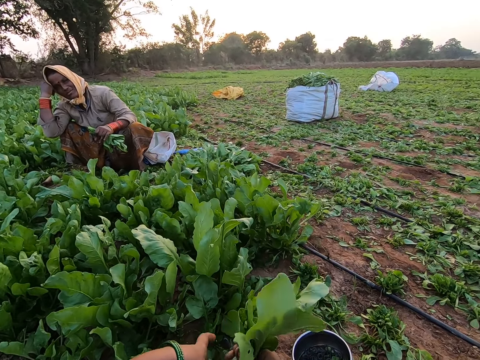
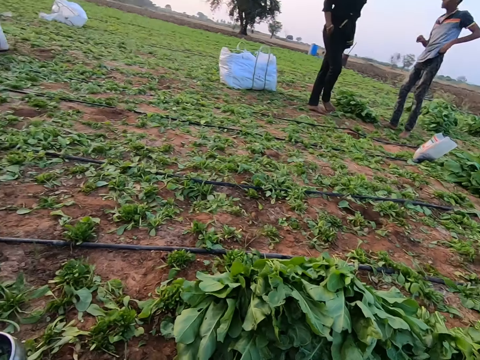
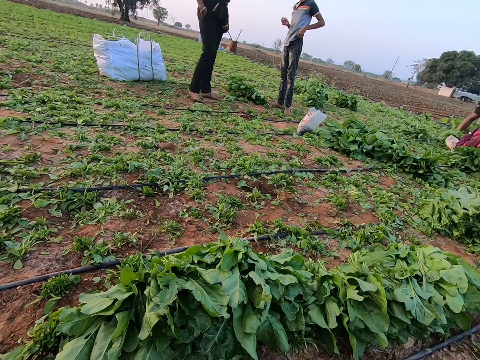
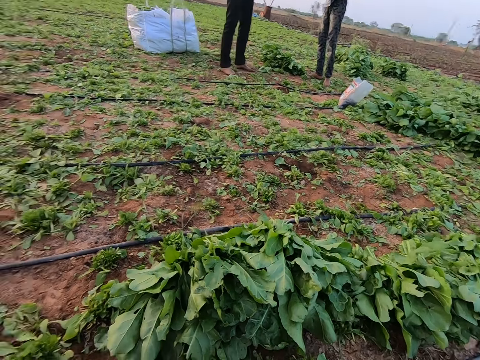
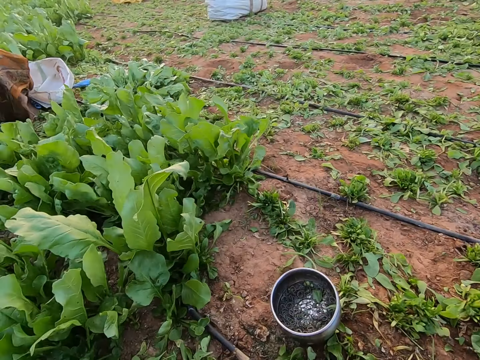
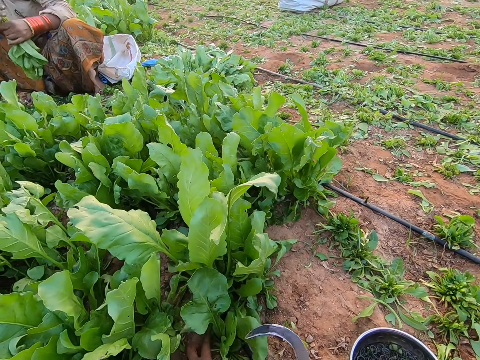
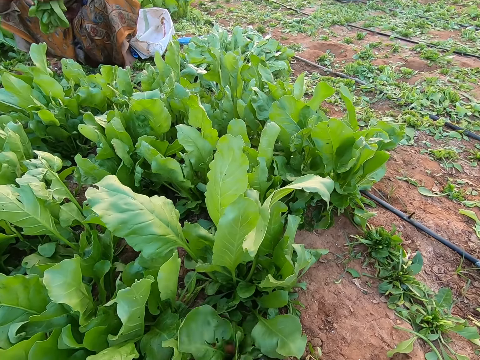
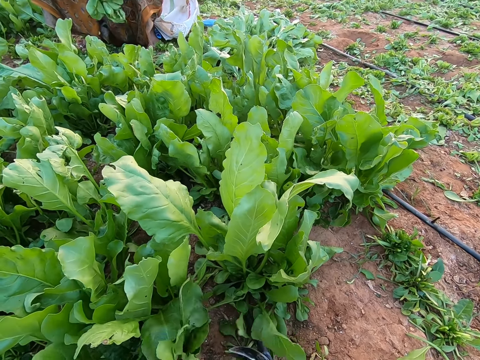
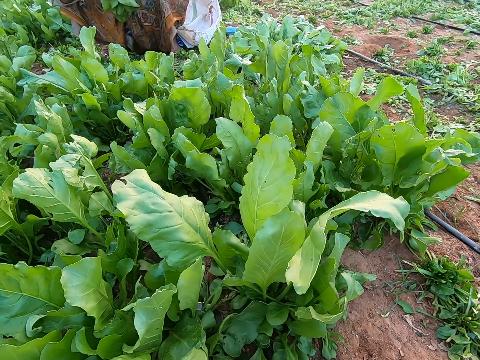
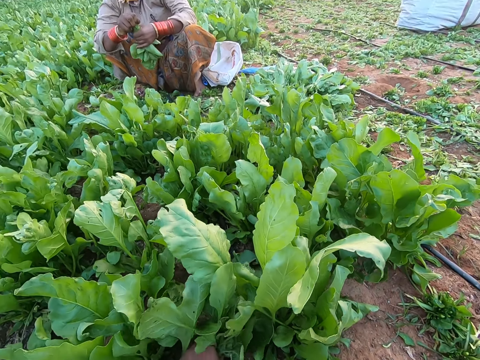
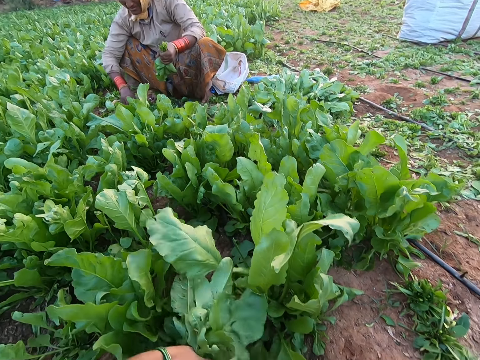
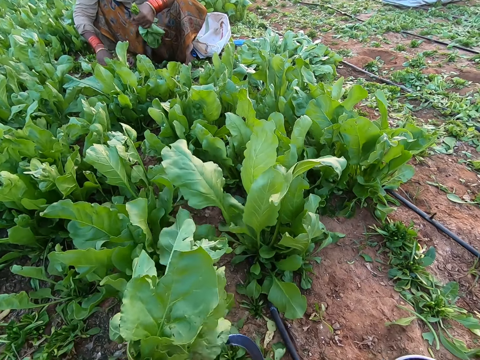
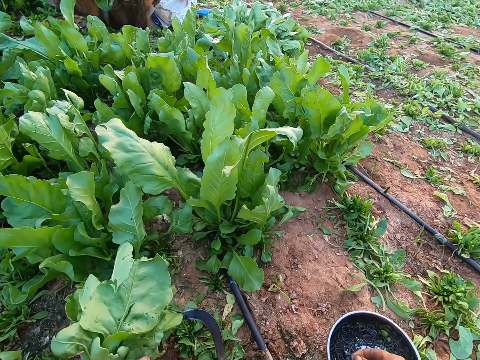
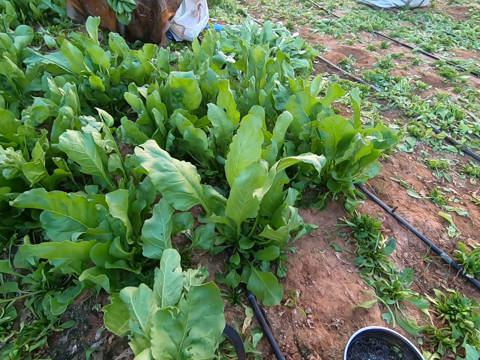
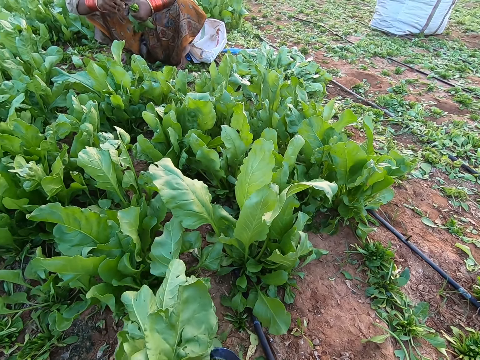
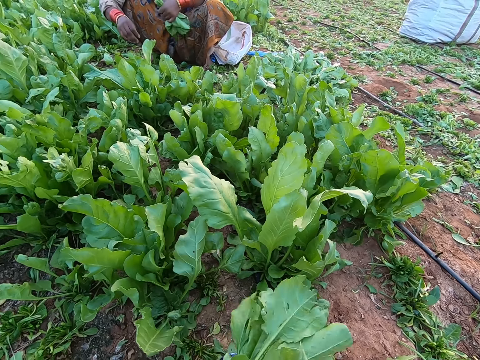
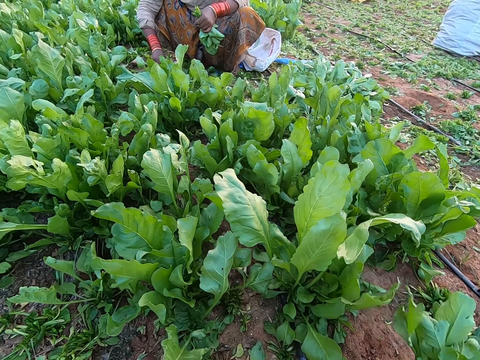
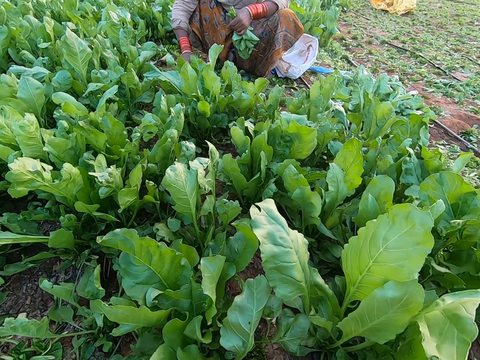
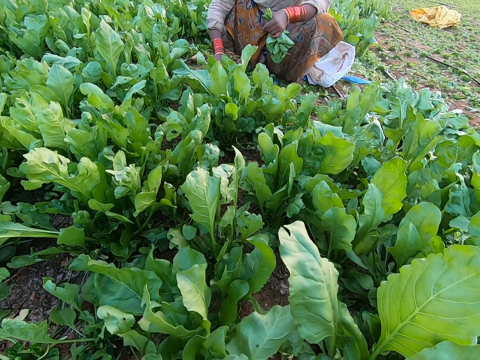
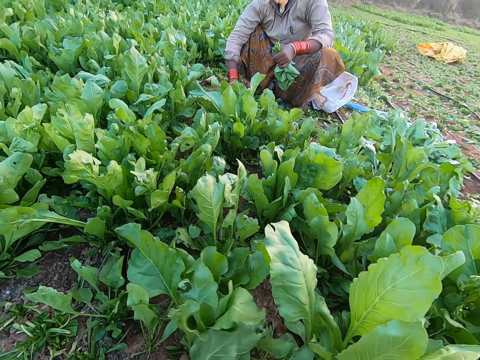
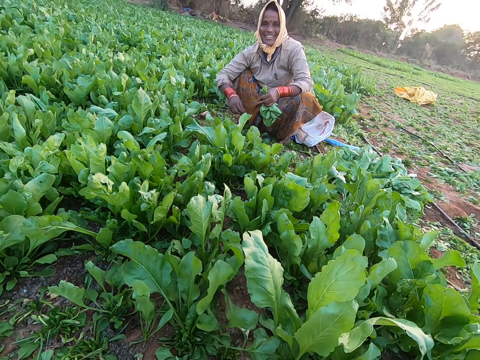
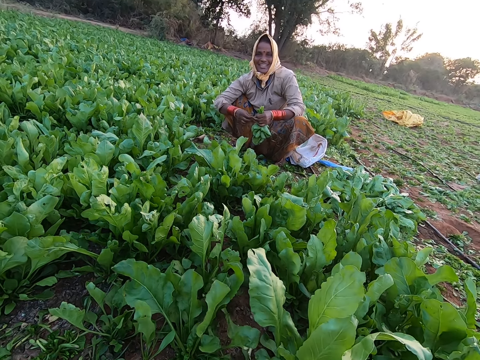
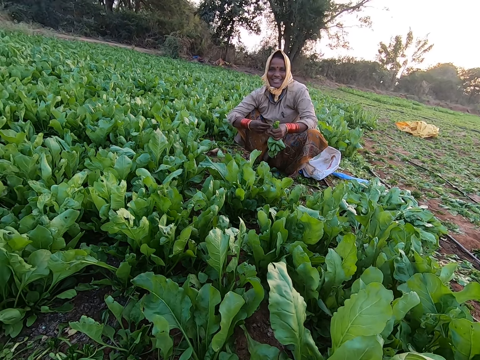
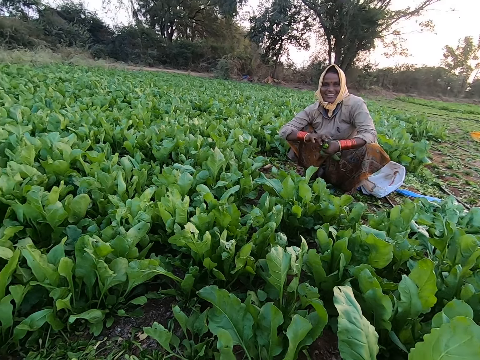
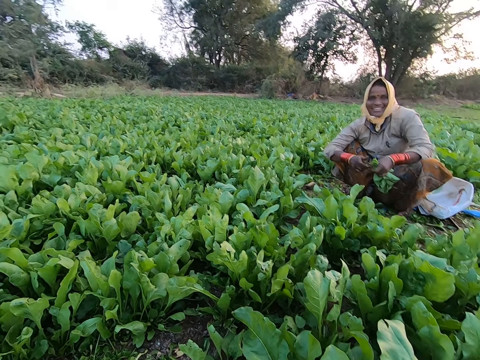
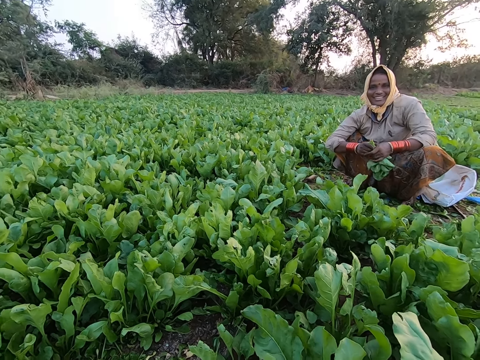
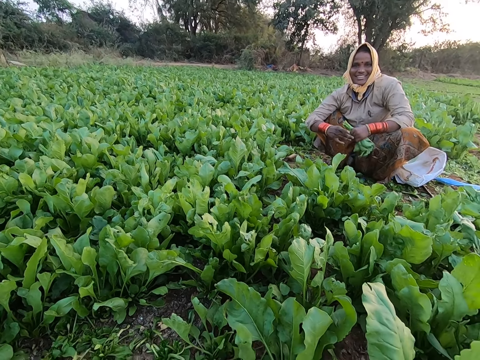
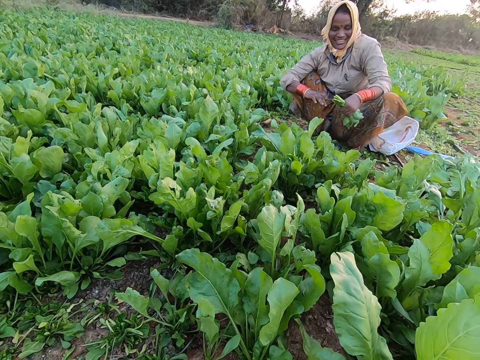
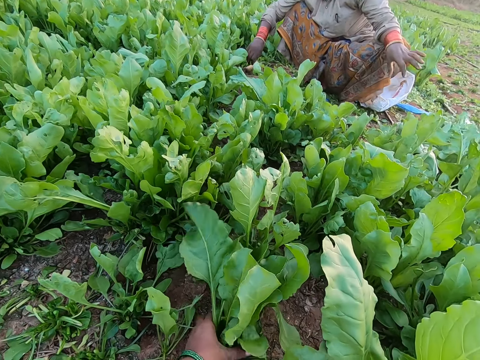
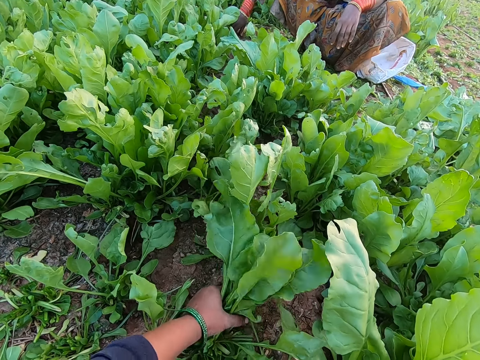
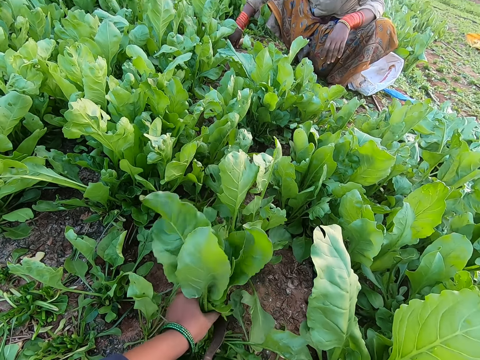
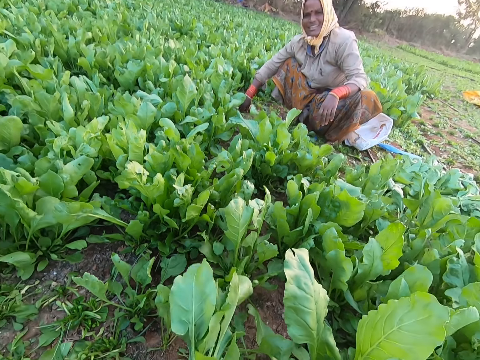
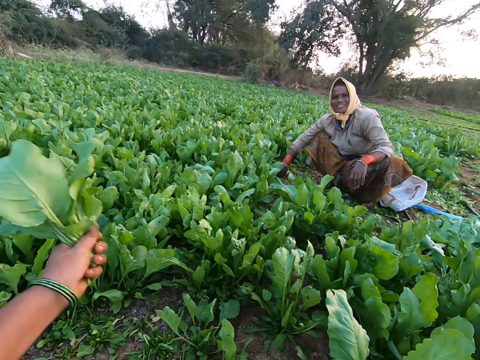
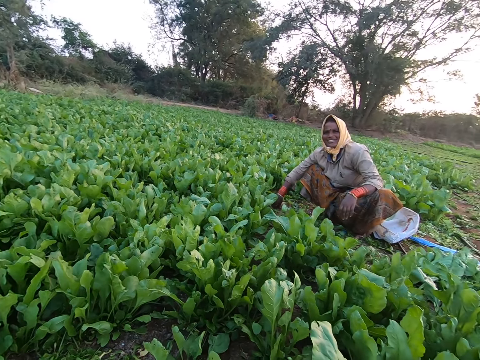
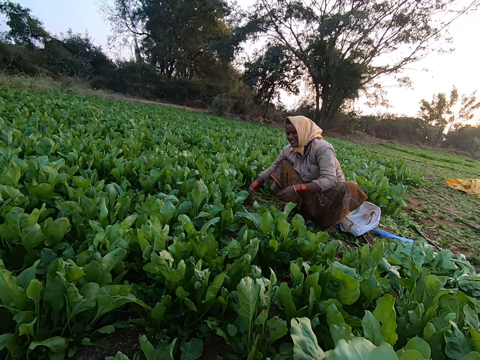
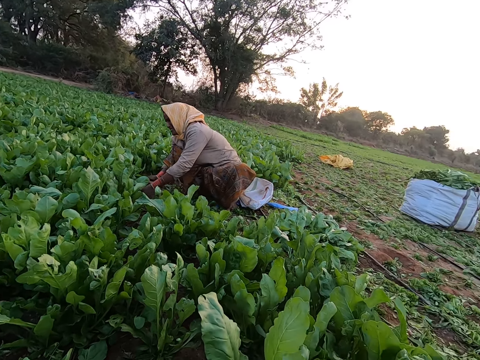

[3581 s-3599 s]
The woman adjusts the bunch of spinach in her left hand with both hands. The camera wearer grabs a bunch of spinach on the ground with her left hand and cuts the bunch of spinach from the ground with the sickle in her right hand. The woman picks a rubber band from the bowl on the ground with her right hand. The camera wearer picks a rubber band from the bowl on the ground with her right hand and ties the bunch of spinach in her left hand with the rubber band in her right hand. The woman ties the bunch of spinach in her left hand with the rubber band in her right hand. The camera wearer places the bunch of spinach on the ground with her right hand. She grabs a bunch of spinach on the ground with her left hand and cuts the bunch of spinach from the ground with the sickle in her right hand. The woman picks a rubber band from the bowl on the ground with her right hand. The woman extends the rubber band with both hands. The woman ties the bunch of spinach in her left hand with the rubber band in her right hand. The woman places the bunch of spinach on the ground with her left hand. The camera wearer grabs a bunch of spinach on the ground with her left hand and cuts the bunch of spinach from the ground with the sickle in her right hand.

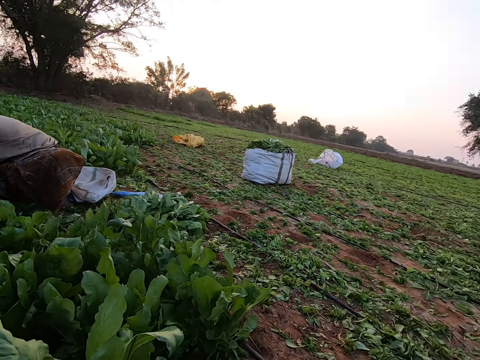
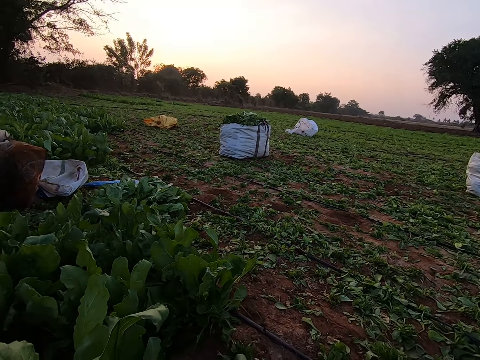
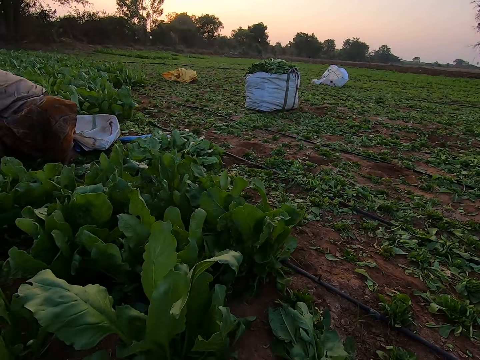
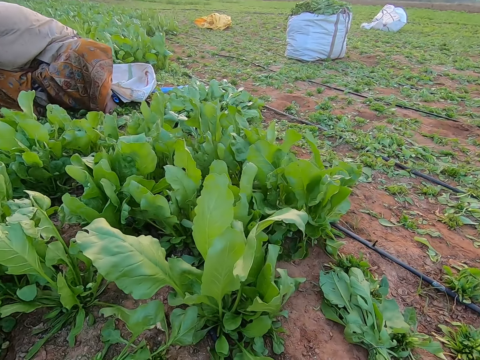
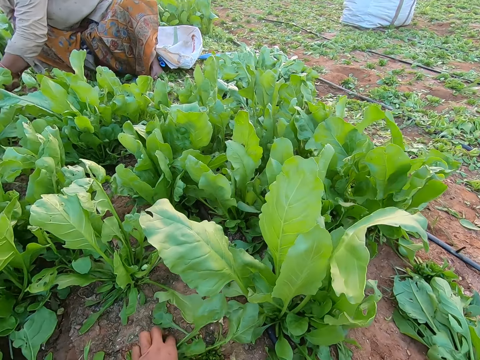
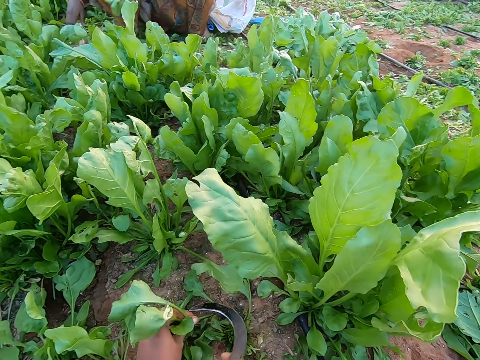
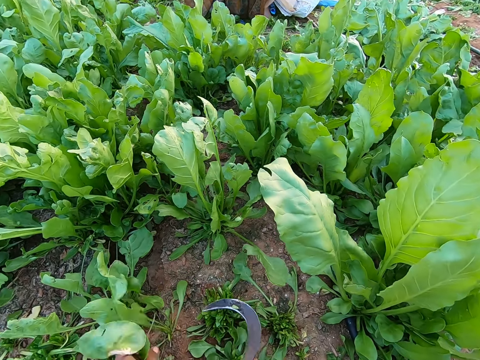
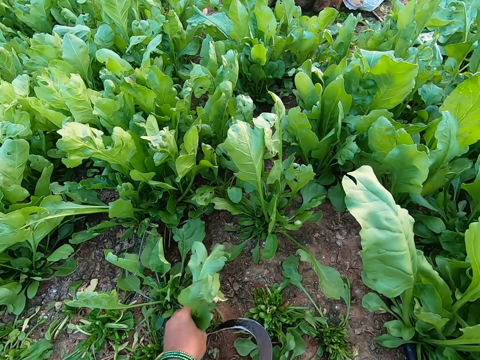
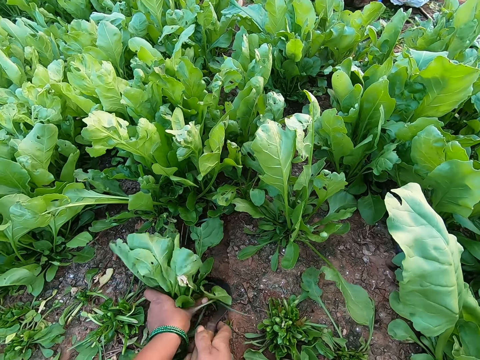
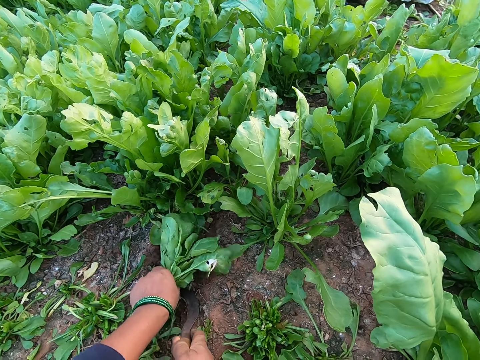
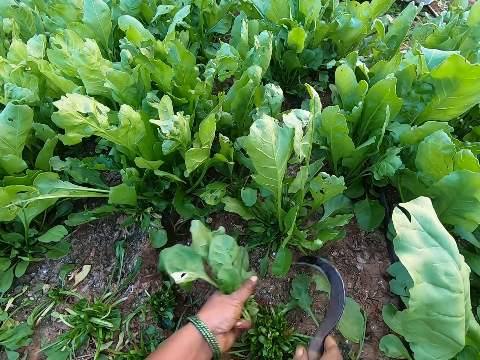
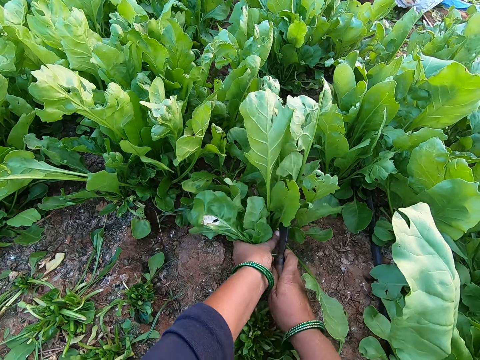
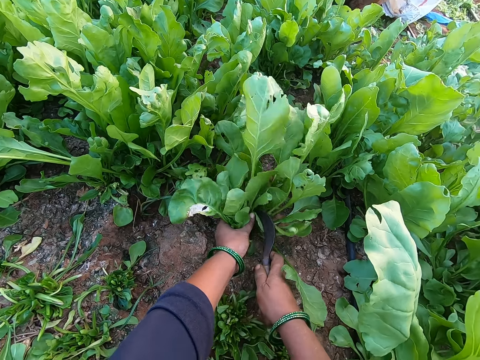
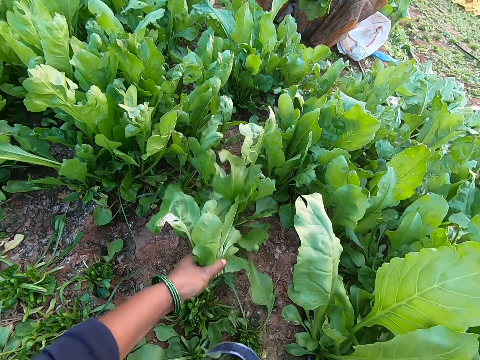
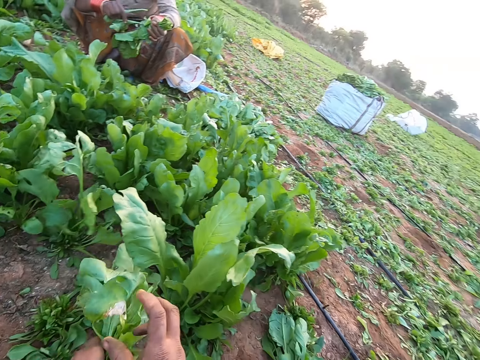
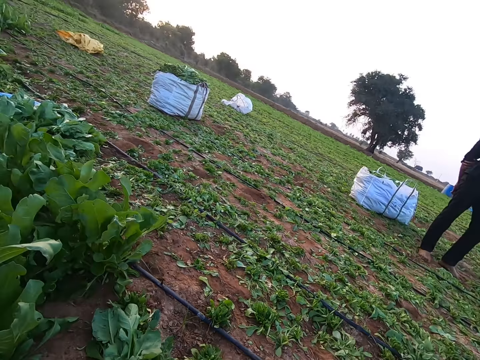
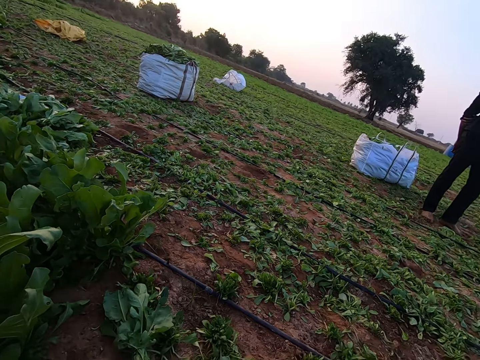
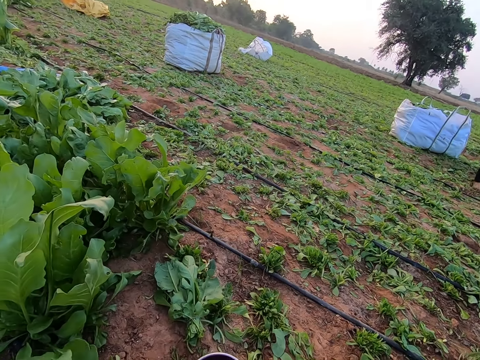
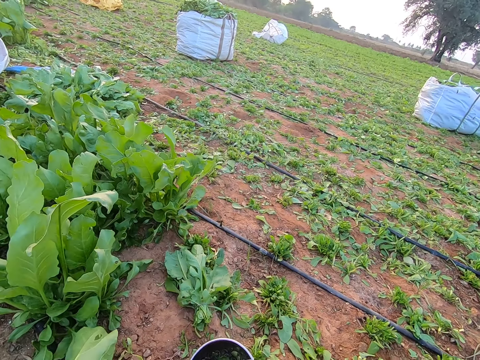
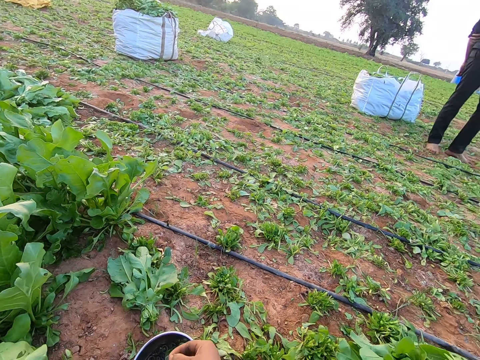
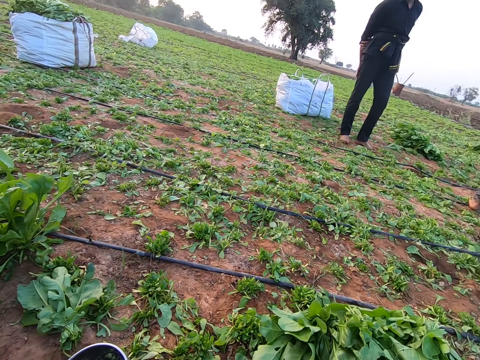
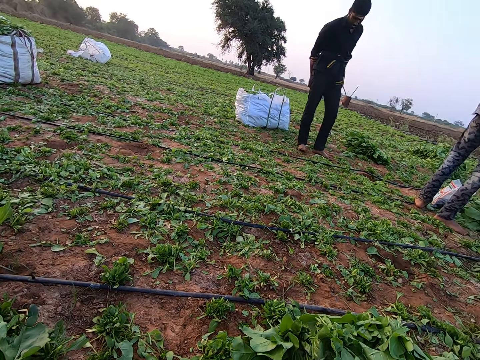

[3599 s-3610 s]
The camera wearer grabs a bunch of spinach on the ground with her left hand. The woman grabs a bunch of spinach from the ground with her left hand. The camera wearer cuts the bunch of spinach from the ground with the sickle in her right hand. She grabs a bunch of spinach on the ground with her left hand and cuts the bunch of spinach from the ground with the sickle in her right hand. She grabs a bunch of spinach on the ground with her left hand and cuts the bunch of spinach from the ground with the sickle in her right hand. She grabs a bunch of spinach on the ground with her left hand and cuts the bunch of spinach from the ground with the sickle in her right hand. A man converses with the camera wearer. The woman picks some spinach from the bunch of spinach in her left hand with her right hand. The camera wearer places the sickle on the ground with her right hand. She adjusts the bunch of spinach with both hands. She picks a rubber band from the bowl on the ground with her right hand.
